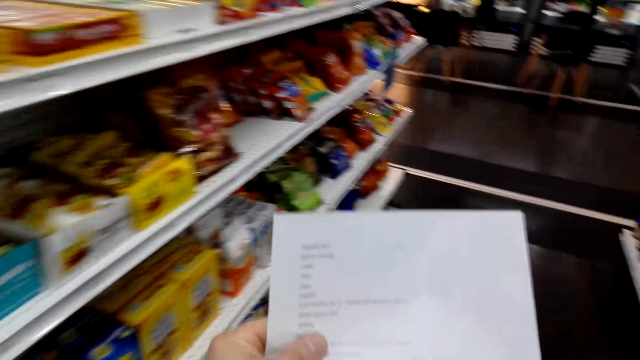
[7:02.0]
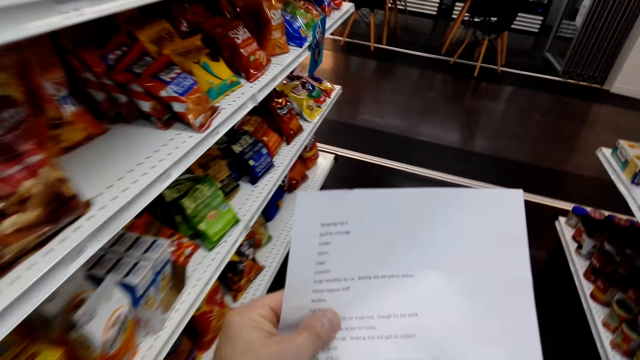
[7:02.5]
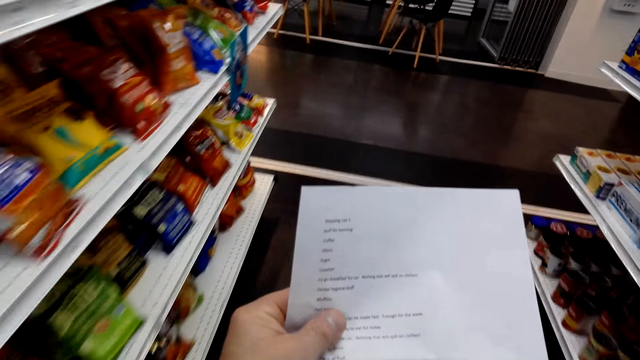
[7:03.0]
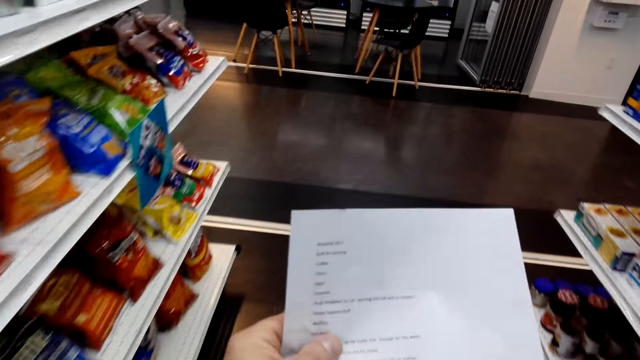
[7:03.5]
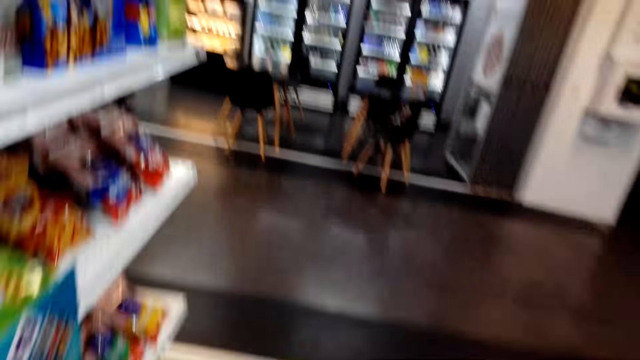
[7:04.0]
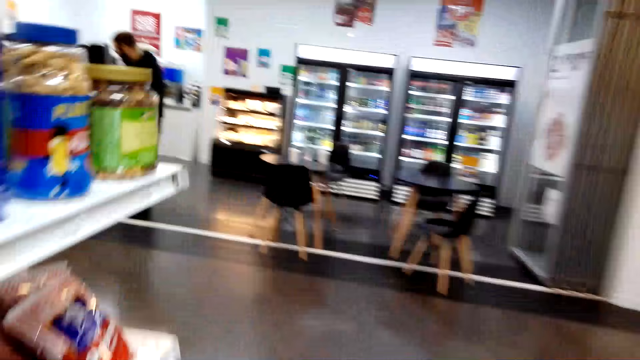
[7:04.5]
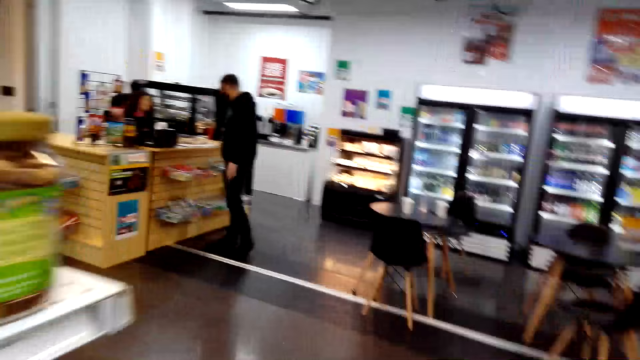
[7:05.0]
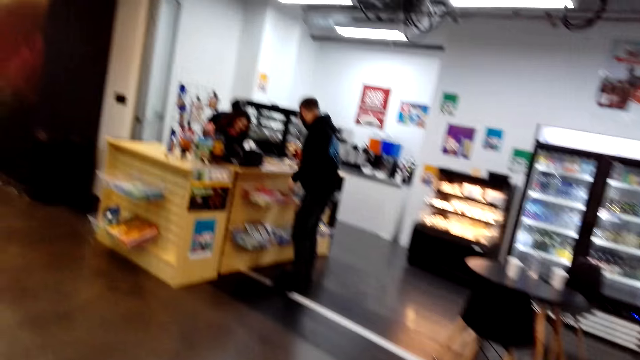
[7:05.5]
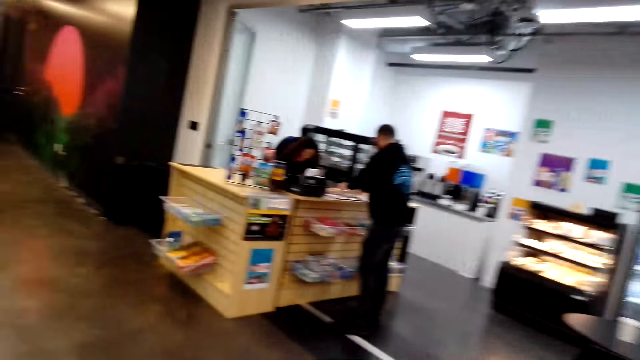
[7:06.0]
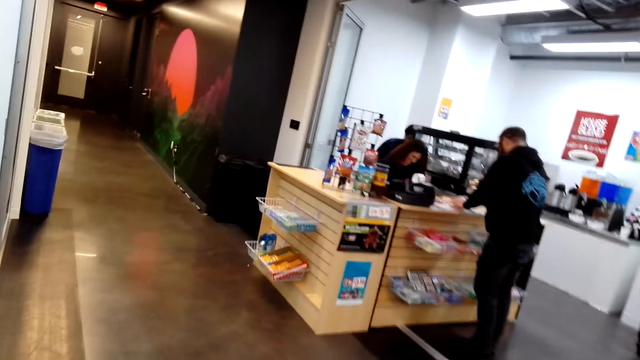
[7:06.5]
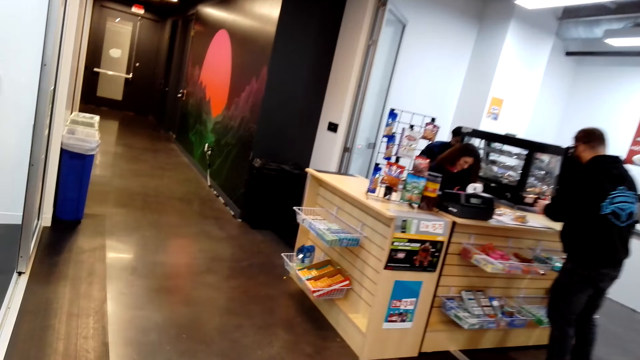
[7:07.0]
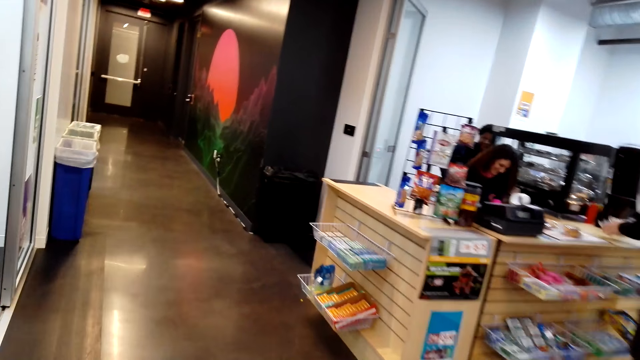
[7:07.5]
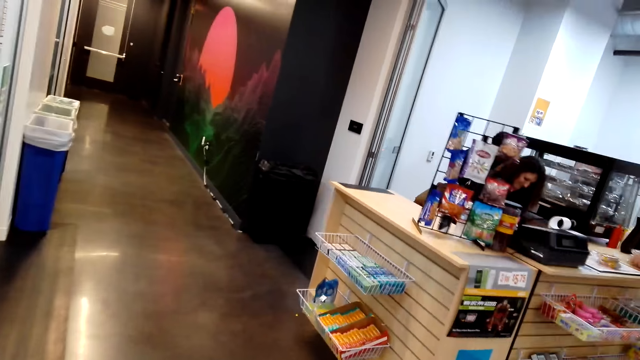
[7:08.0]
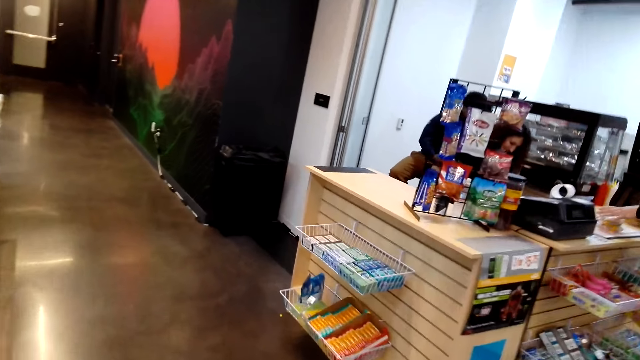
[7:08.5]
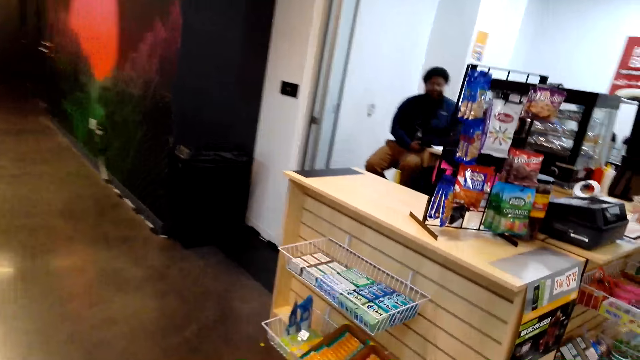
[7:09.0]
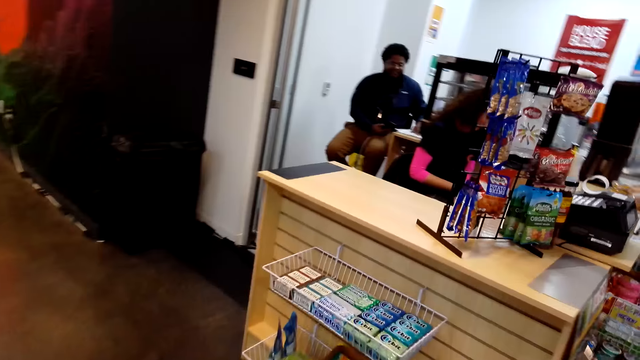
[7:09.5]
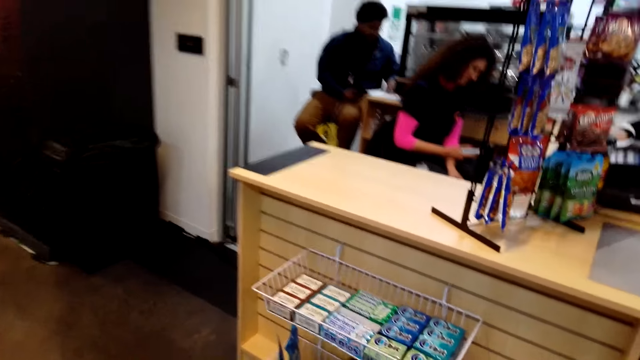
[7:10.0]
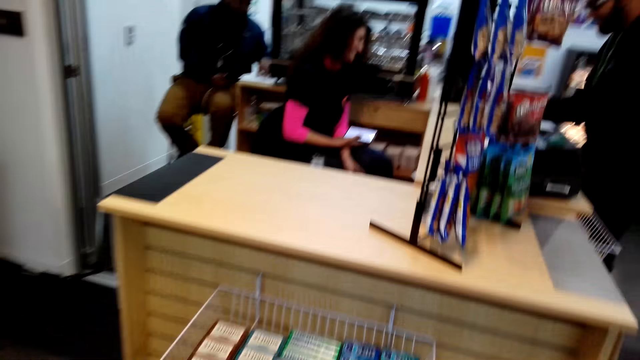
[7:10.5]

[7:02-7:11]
The camera wearer looks at the paper.

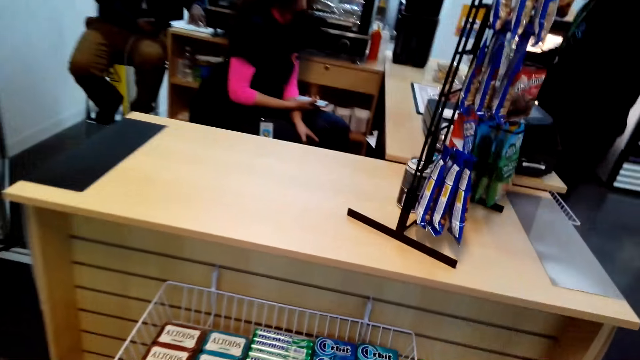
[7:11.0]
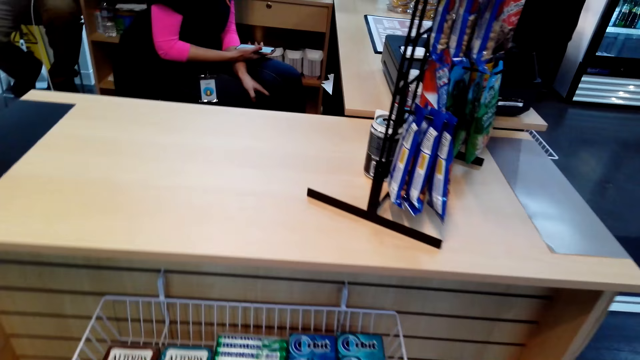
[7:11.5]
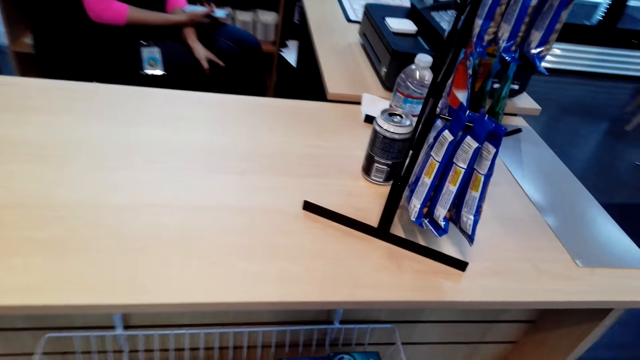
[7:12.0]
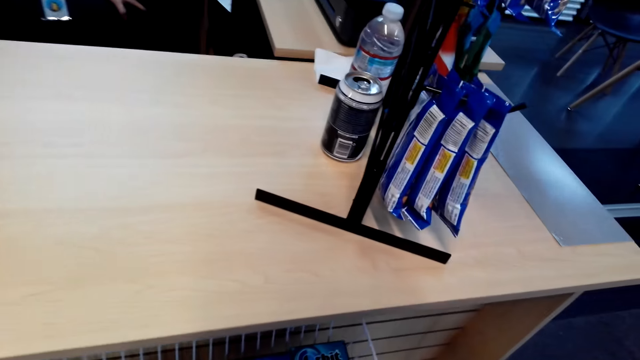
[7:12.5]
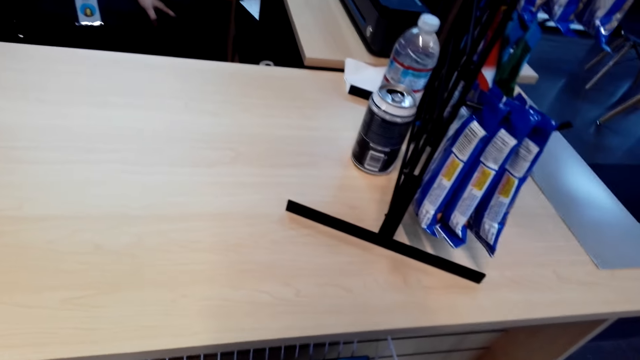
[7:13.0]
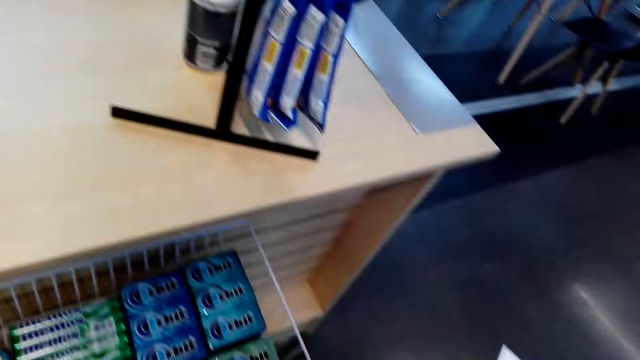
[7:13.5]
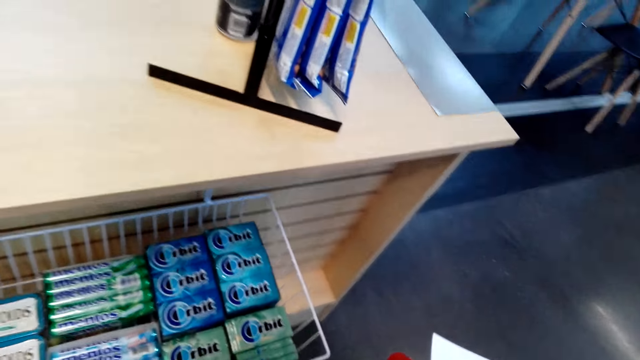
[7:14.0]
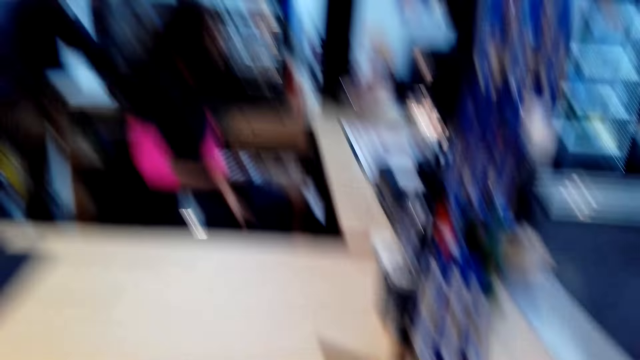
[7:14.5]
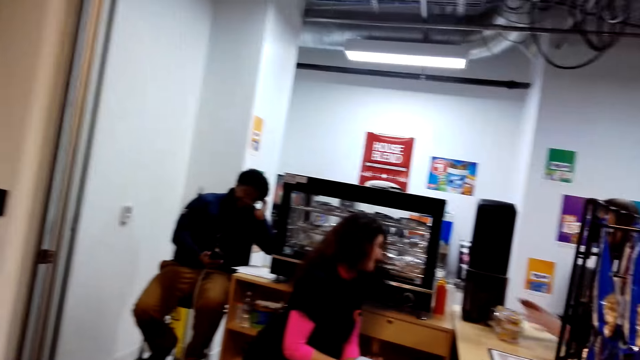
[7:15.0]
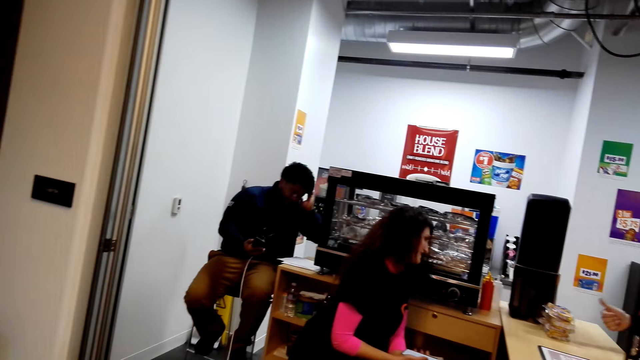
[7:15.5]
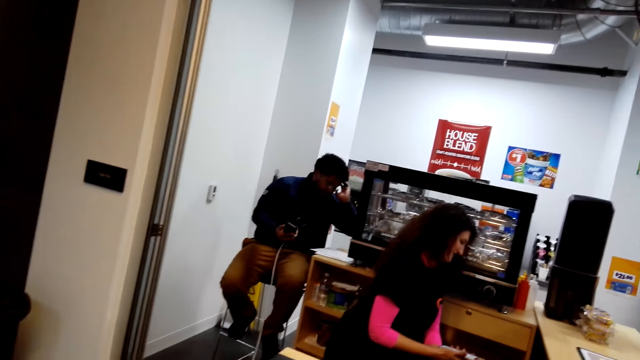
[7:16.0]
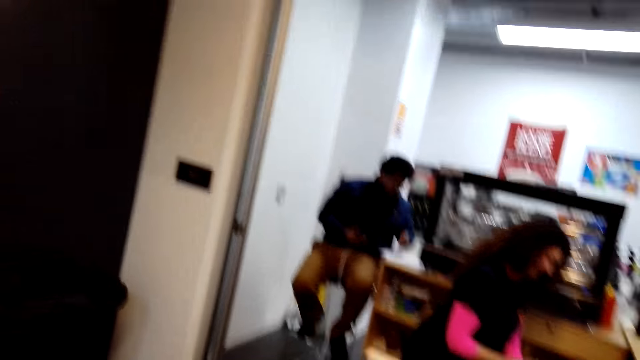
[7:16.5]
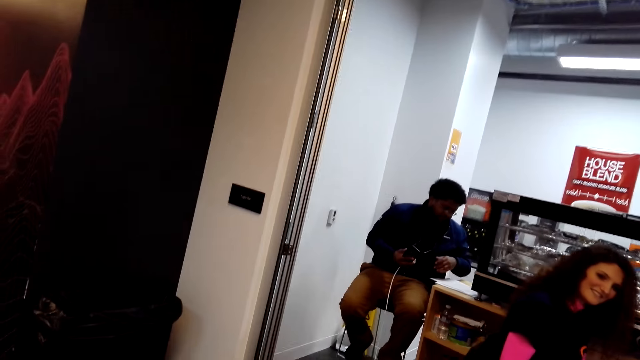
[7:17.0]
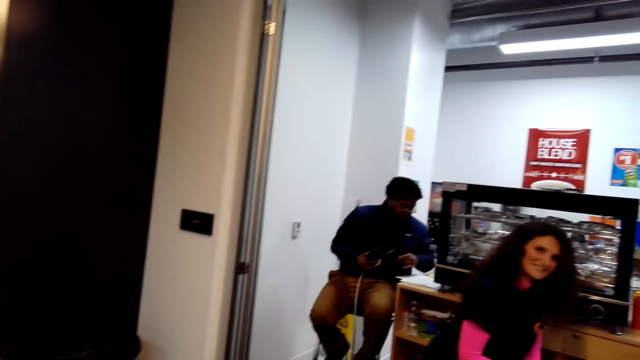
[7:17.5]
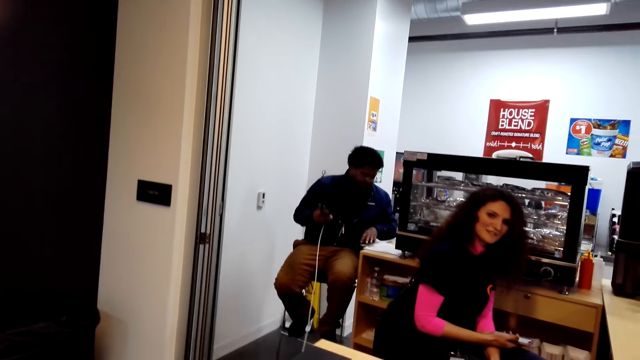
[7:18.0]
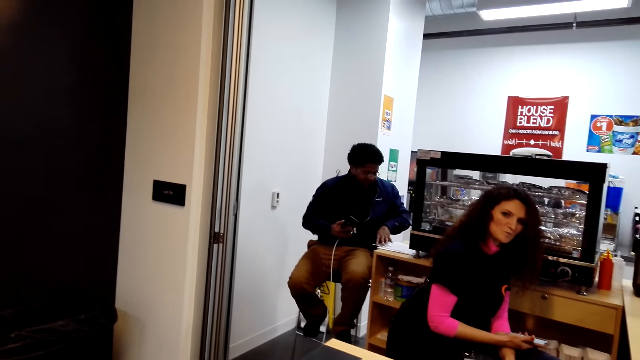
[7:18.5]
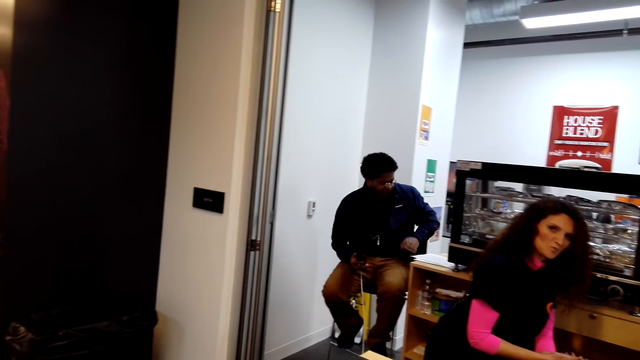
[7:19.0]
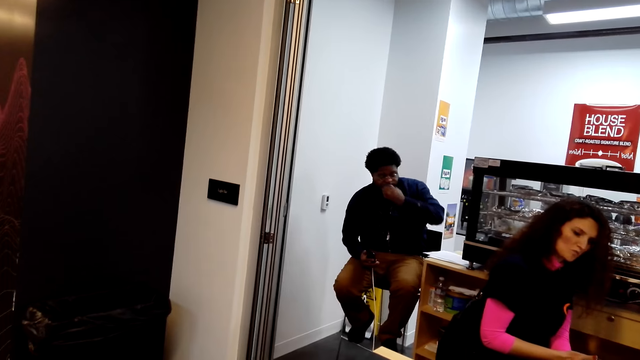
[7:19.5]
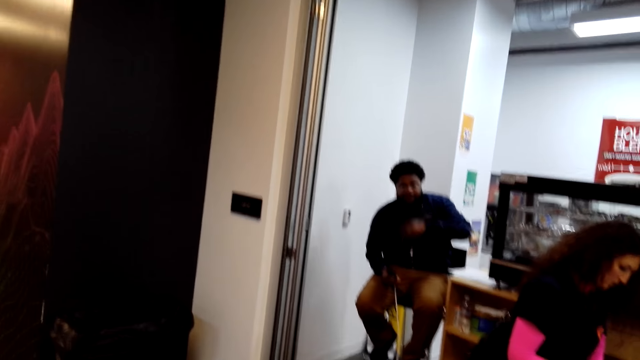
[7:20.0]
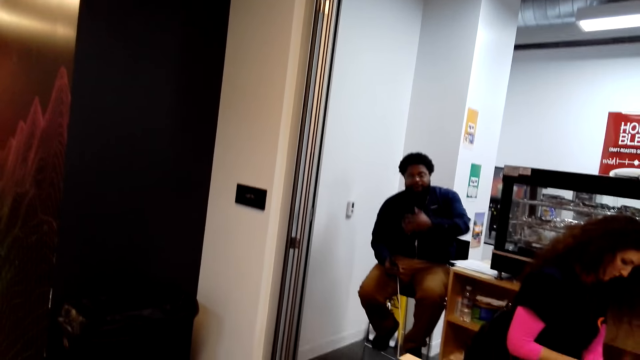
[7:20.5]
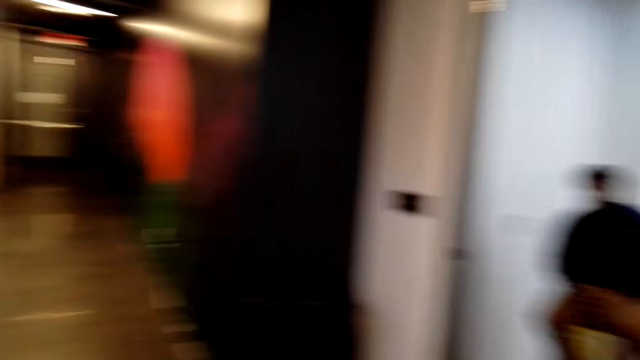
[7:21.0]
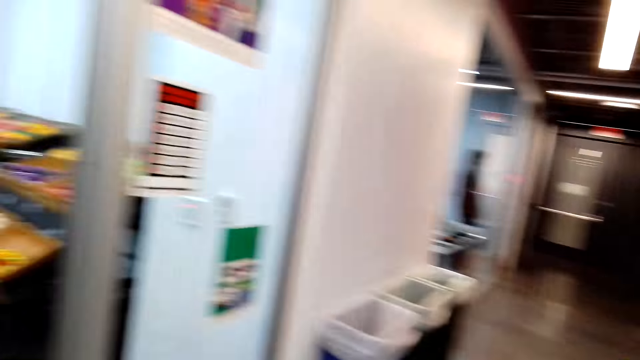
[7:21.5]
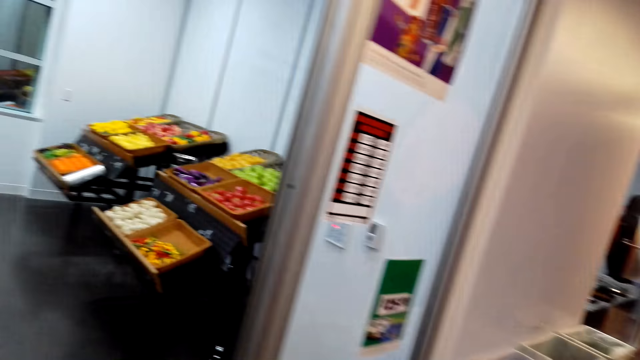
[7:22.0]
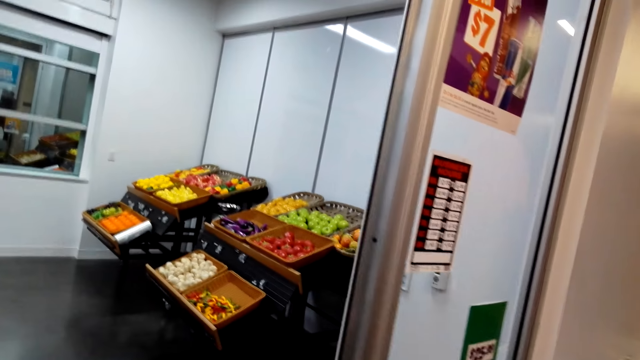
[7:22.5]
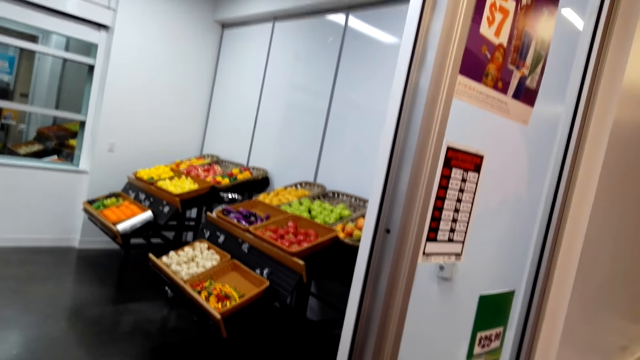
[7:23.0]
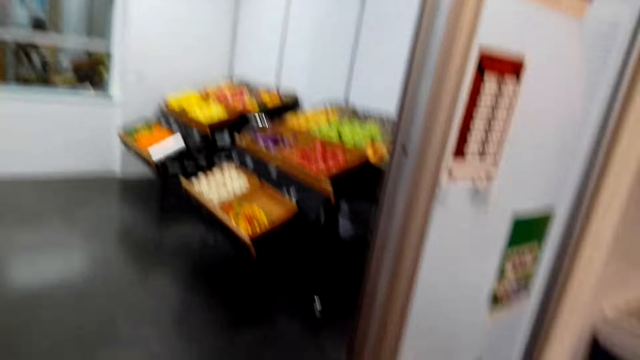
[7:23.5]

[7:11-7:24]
The camera wearer looks around. They talk to a man at the counter. The man interacts with the camera wearer.
